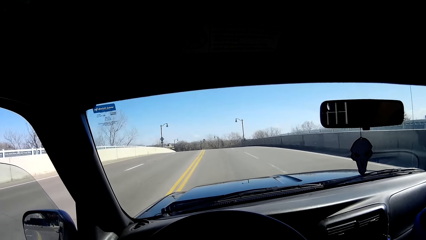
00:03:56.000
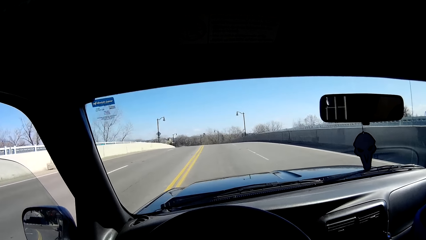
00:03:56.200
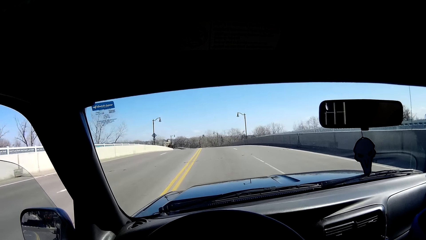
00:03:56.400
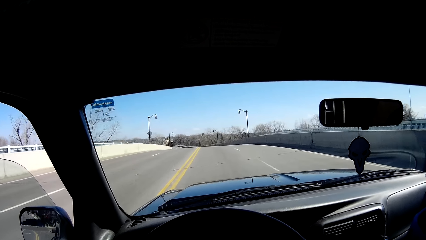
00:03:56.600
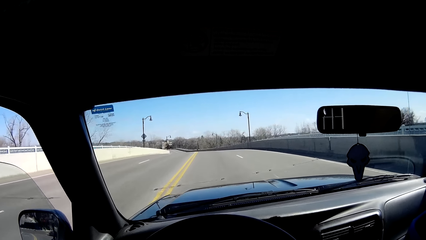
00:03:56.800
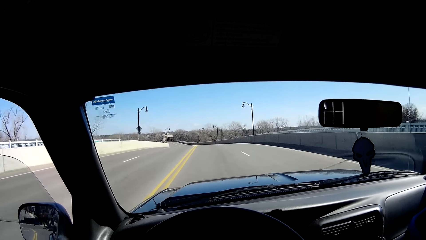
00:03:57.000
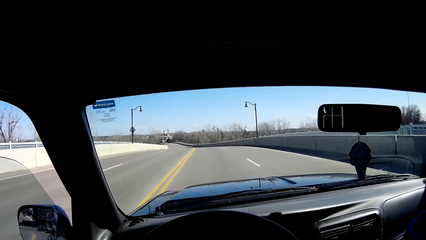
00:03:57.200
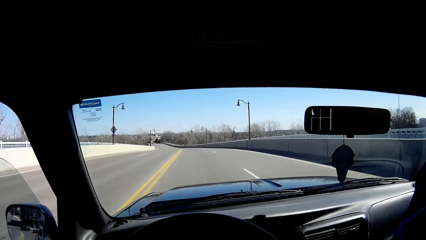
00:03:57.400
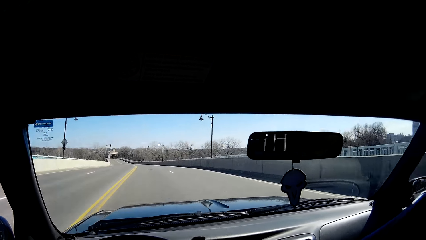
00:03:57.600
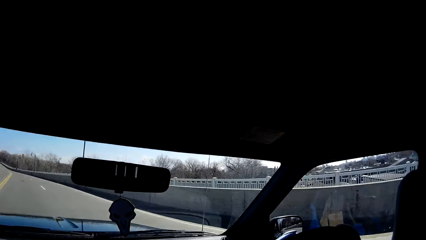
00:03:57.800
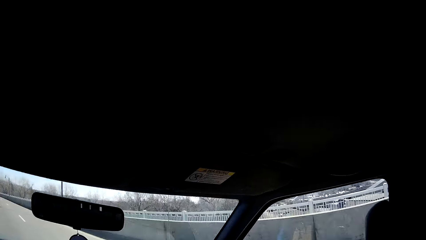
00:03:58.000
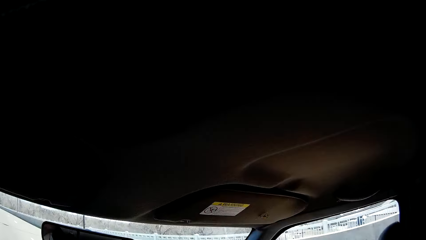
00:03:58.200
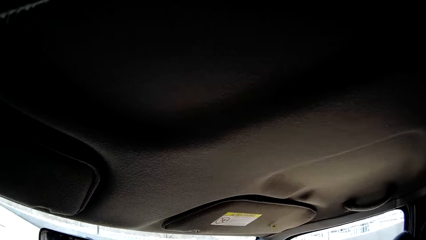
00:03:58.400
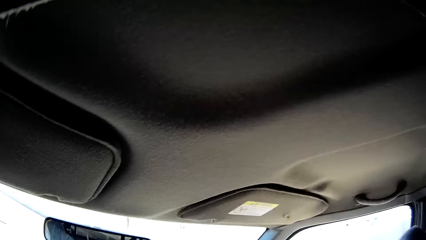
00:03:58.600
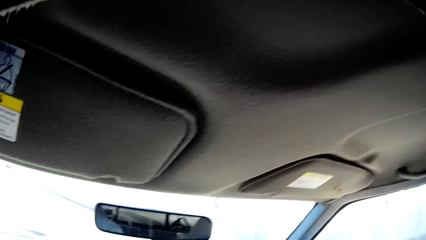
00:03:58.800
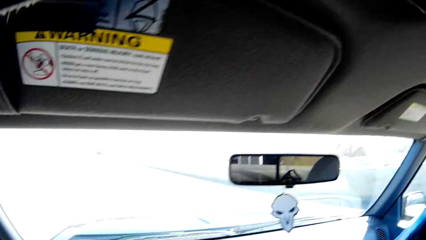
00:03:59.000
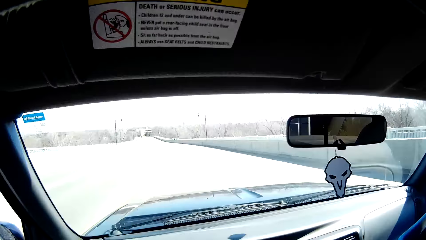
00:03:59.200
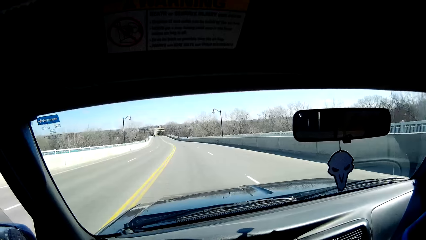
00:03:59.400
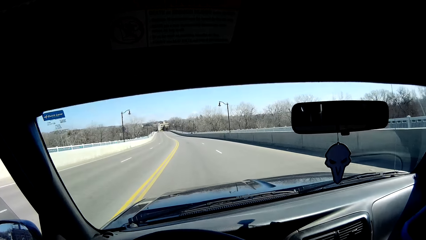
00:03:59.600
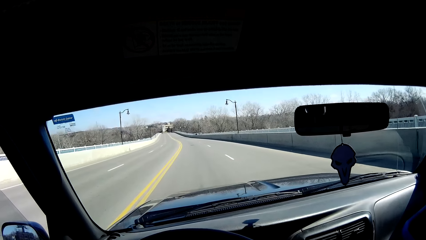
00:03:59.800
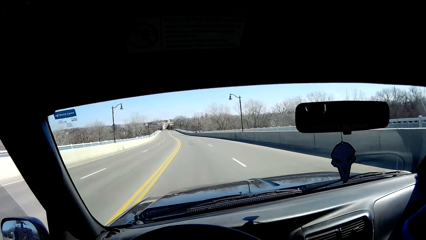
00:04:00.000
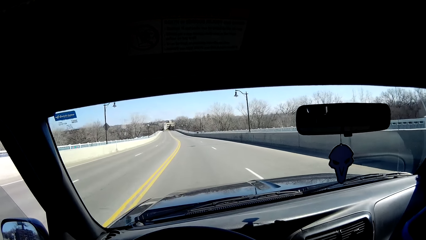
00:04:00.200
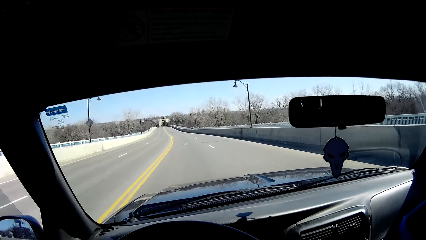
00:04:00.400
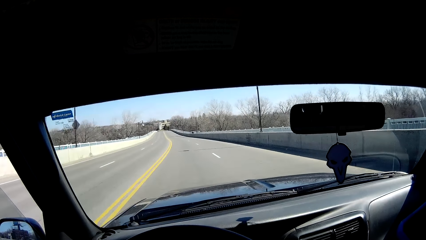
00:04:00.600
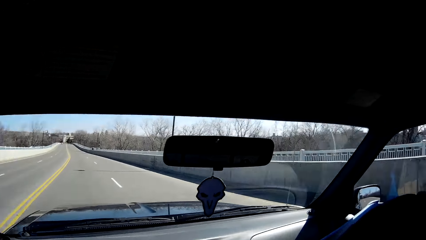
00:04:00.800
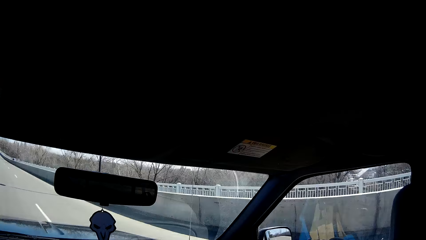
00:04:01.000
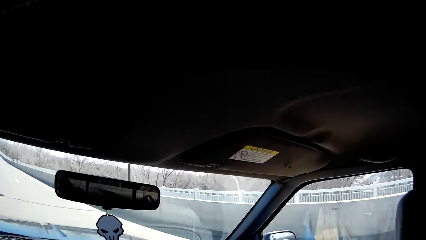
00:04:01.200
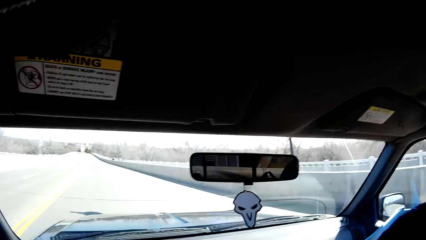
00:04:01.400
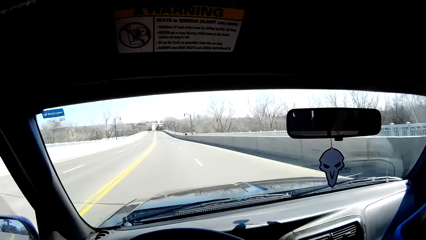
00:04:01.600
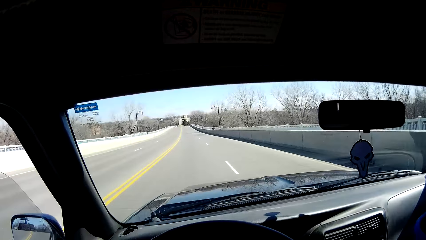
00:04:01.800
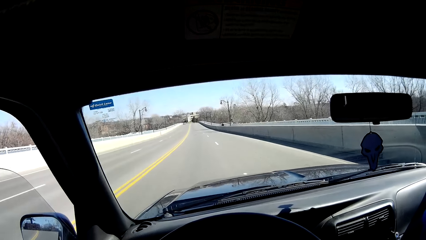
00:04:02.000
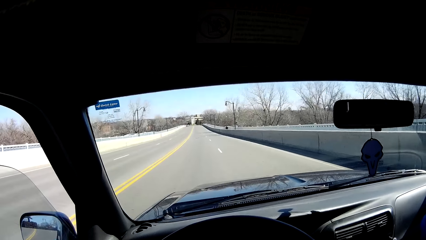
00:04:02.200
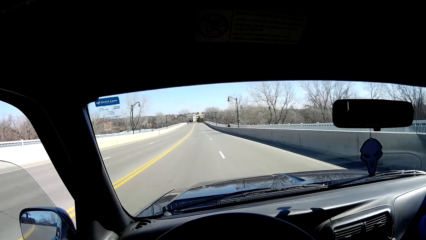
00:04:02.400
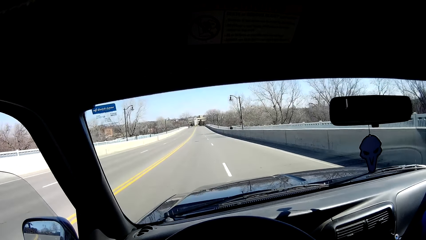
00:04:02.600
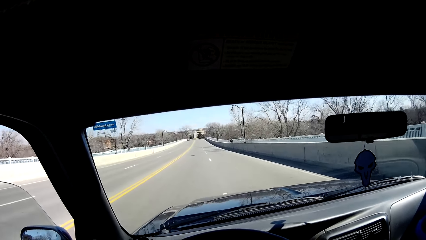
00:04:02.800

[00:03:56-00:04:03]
The camera wearer moves his head.

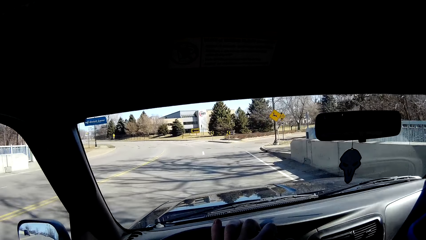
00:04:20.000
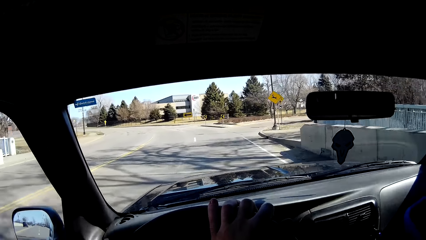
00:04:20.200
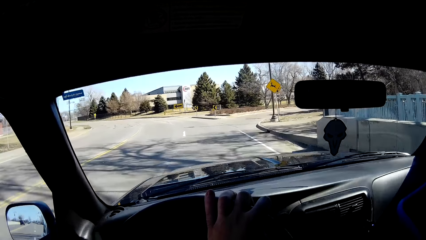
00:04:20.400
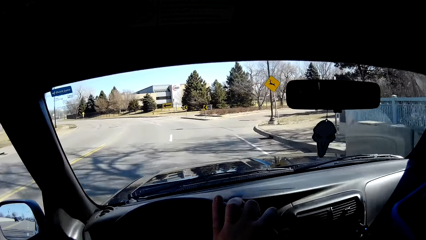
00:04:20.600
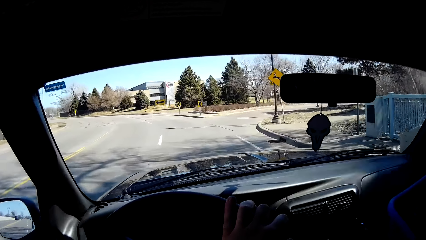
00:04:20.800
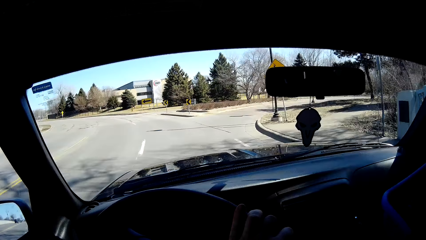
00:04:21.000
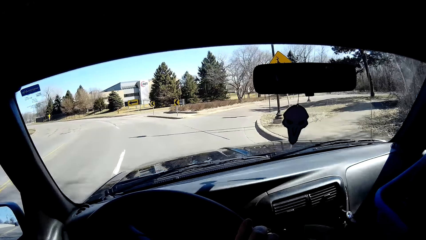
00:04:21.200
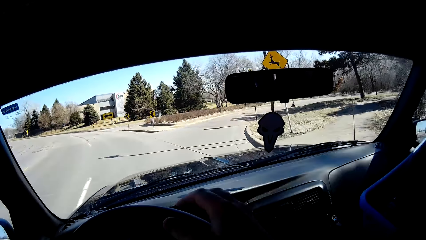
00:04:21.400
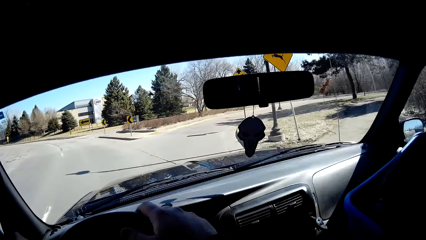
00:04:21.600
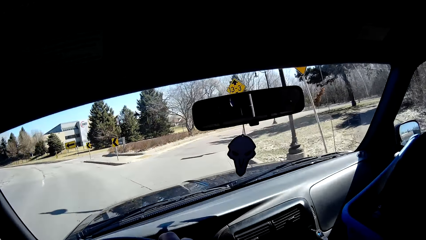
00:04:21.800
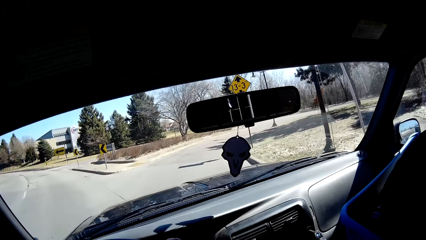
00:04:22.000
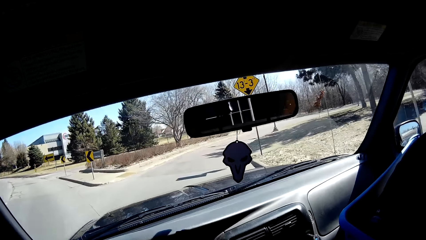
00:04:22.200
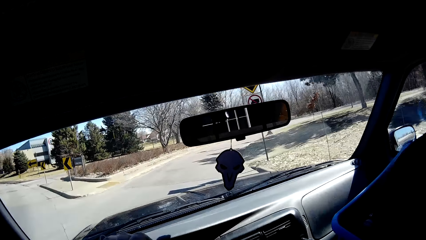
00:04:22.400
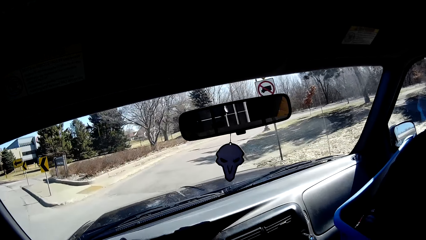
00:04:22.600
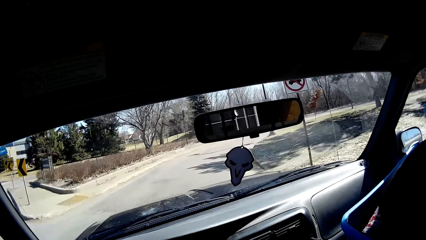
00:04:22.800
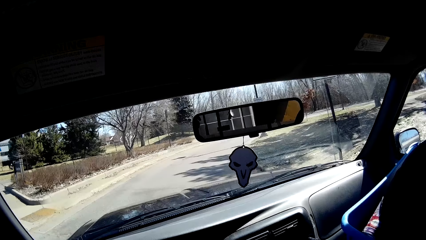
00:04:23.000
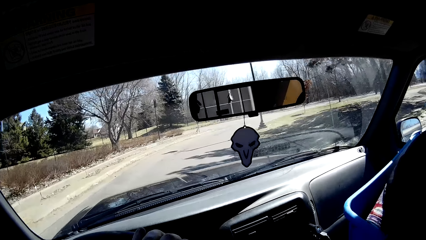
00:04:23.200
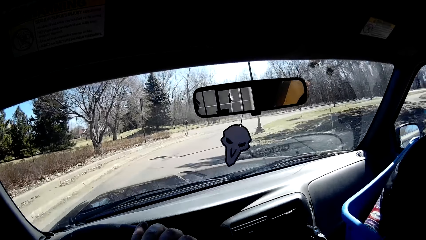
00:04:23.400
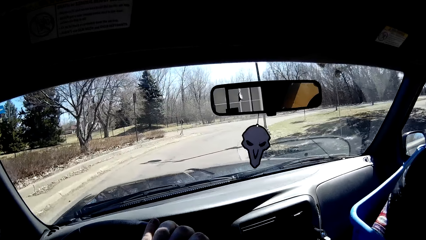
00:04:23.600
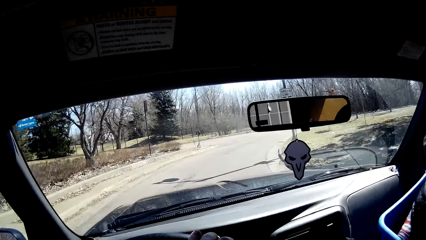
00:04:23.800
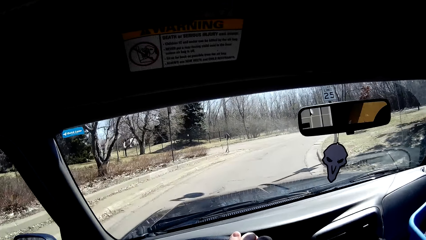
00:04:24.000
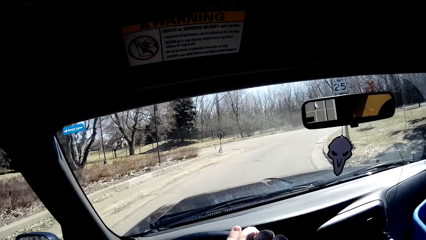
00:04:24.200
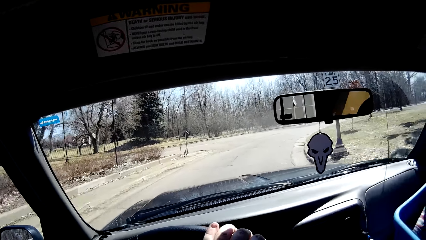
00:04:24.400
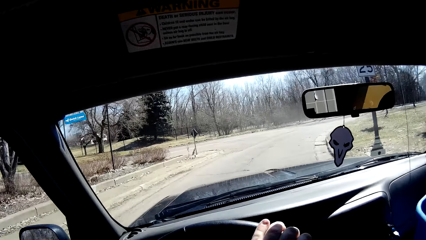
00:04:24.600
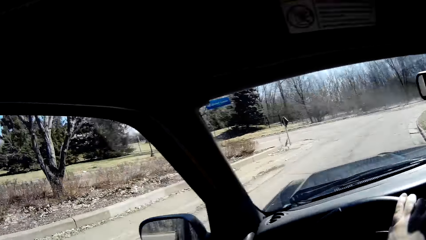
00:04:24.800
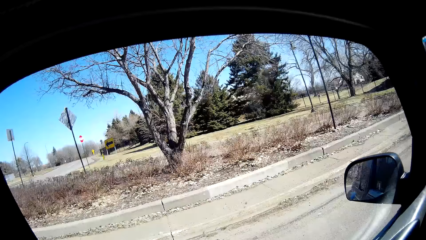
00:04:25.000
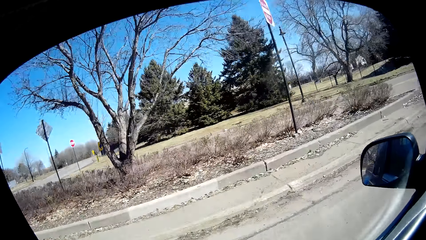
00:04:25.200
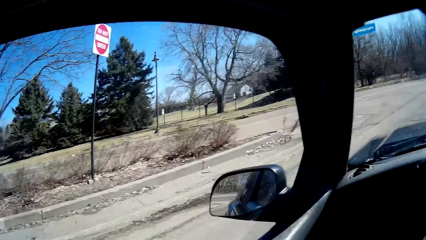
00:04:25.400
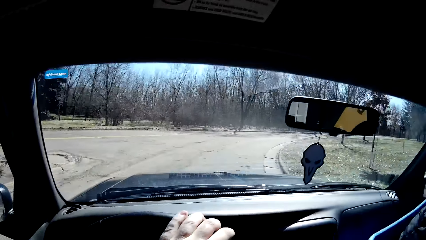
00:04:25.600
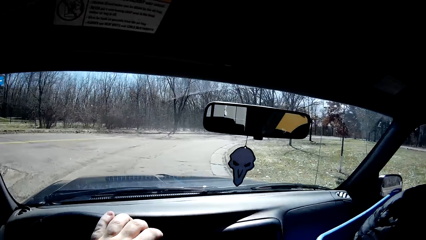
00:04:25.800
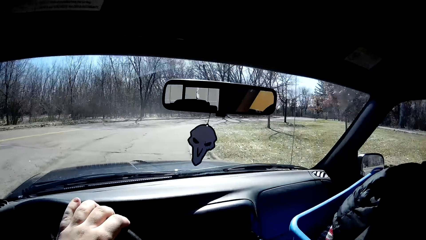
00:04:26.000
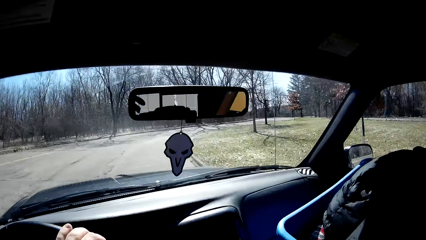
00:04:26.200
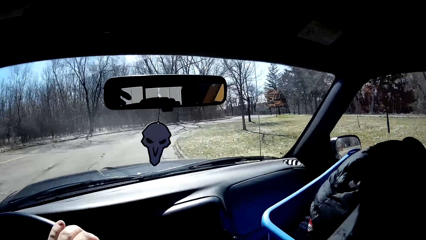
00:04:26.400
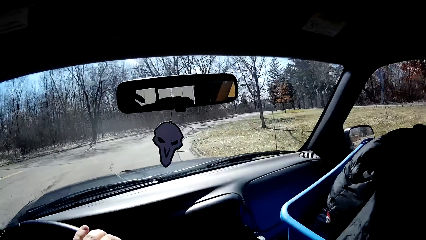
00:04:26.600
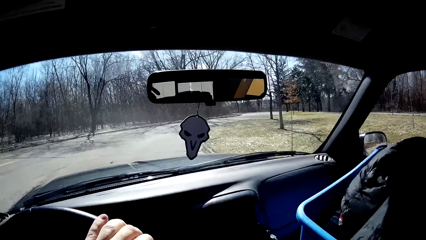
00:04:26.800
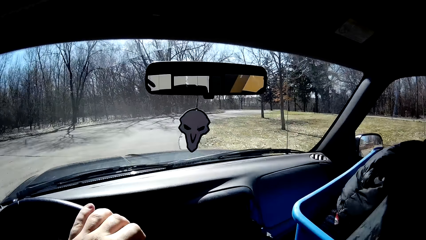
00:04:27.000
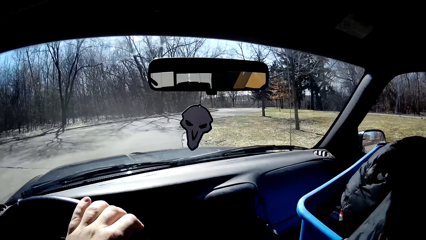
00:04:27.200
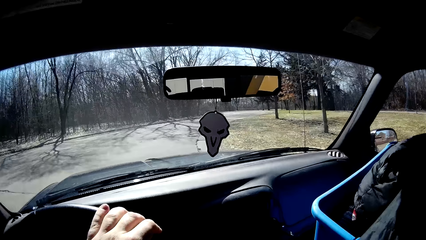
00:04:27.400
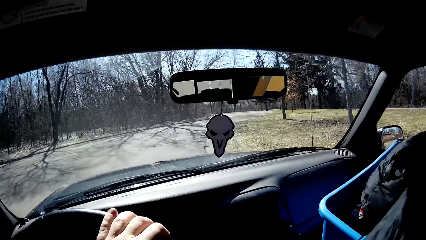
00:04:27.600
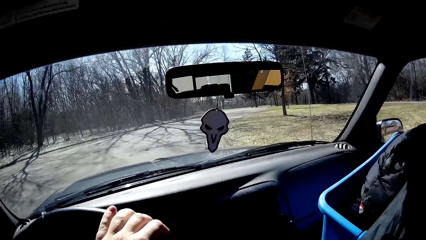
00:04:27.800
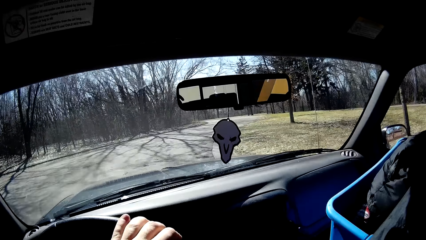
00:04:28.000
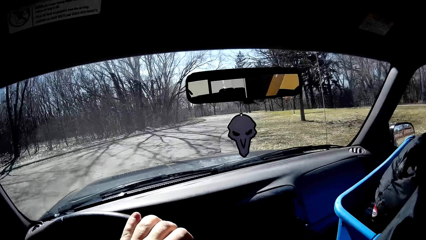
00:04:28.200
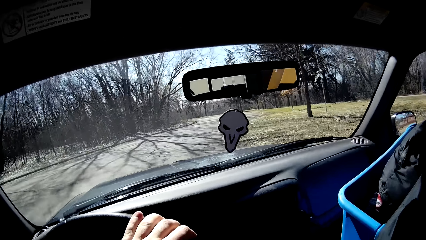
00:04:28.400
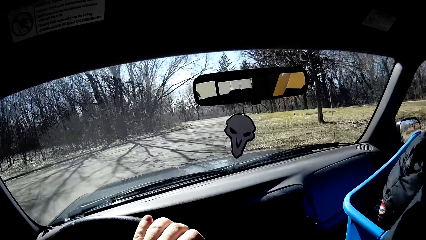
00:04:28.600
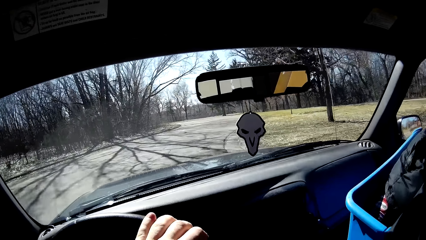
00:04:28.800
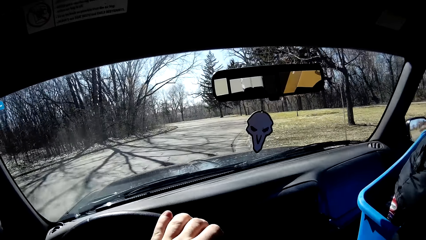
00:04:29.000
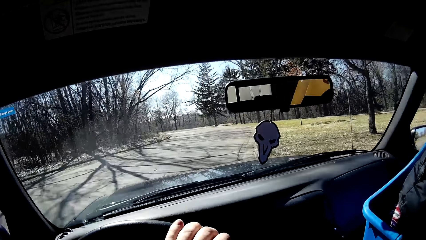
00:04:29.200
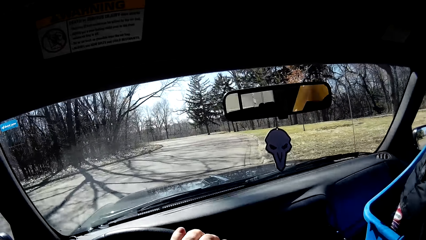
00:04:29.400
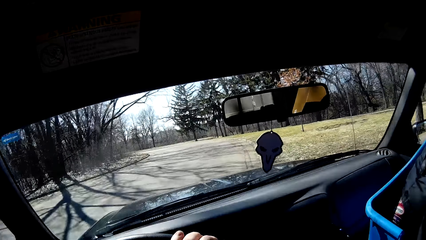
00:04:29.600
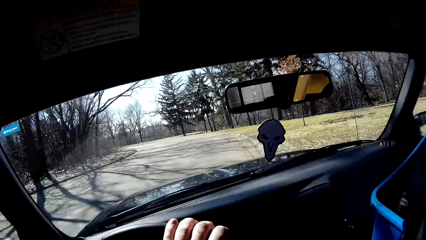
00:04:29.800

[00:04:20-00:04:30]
The camera wearer turns right. He turns his head.
